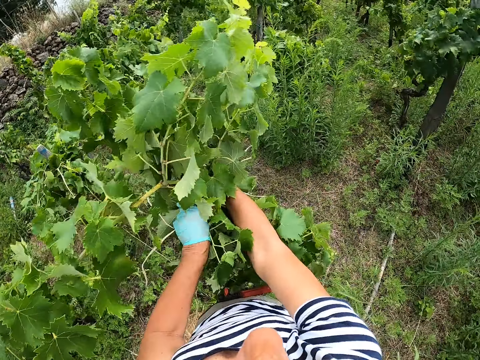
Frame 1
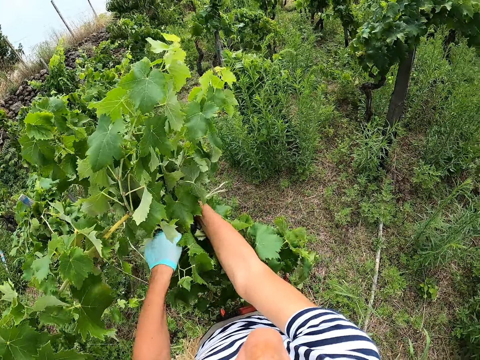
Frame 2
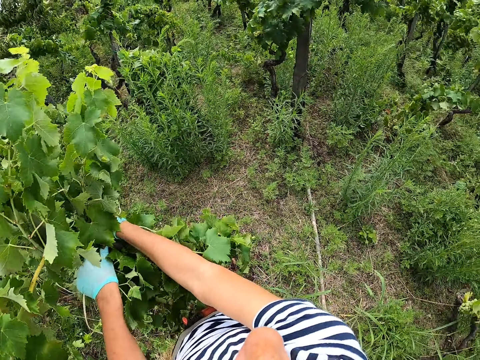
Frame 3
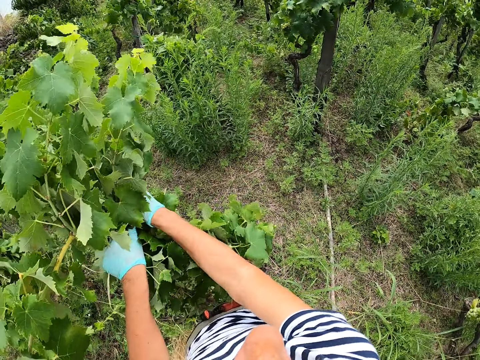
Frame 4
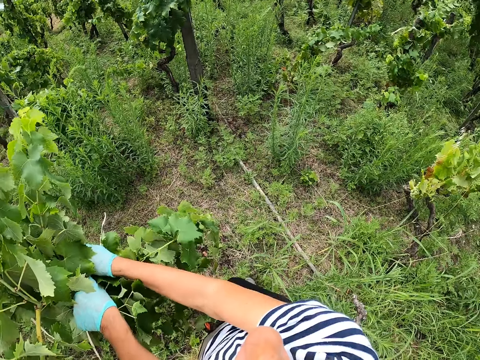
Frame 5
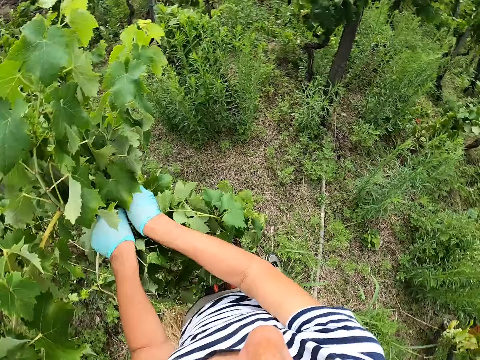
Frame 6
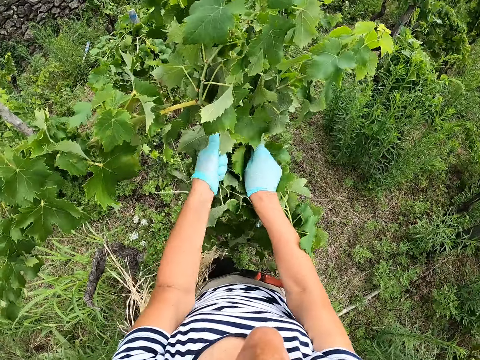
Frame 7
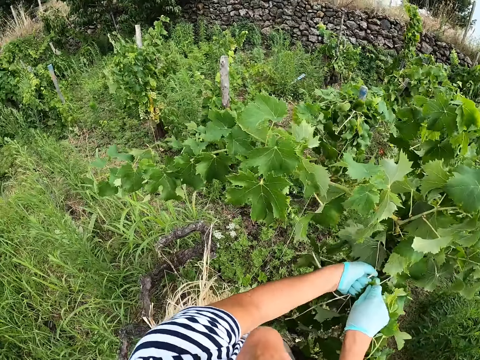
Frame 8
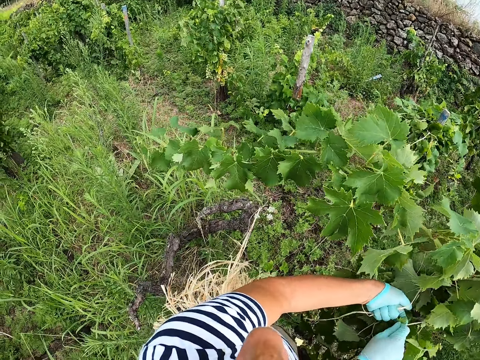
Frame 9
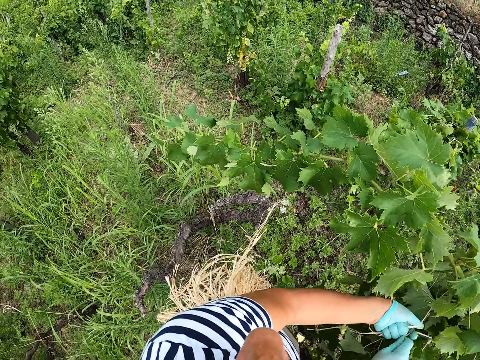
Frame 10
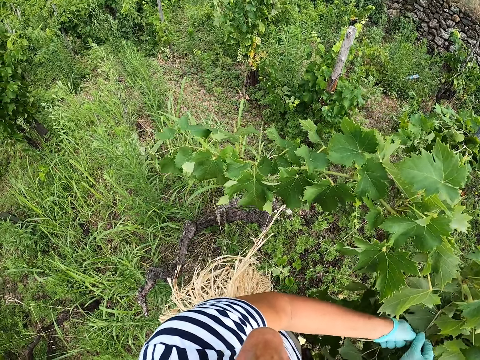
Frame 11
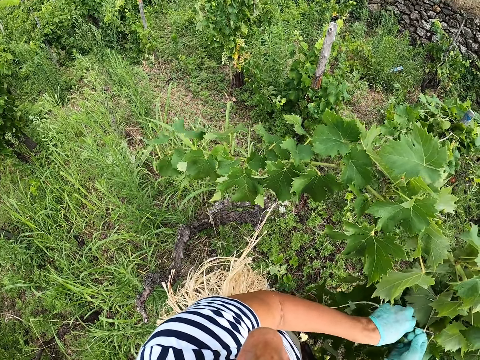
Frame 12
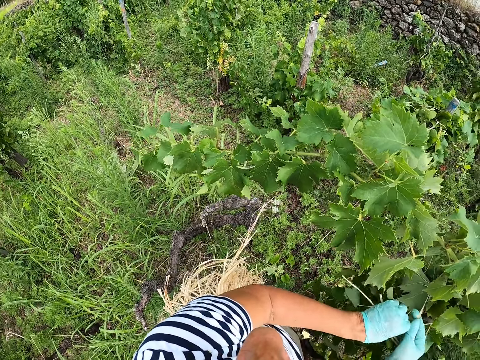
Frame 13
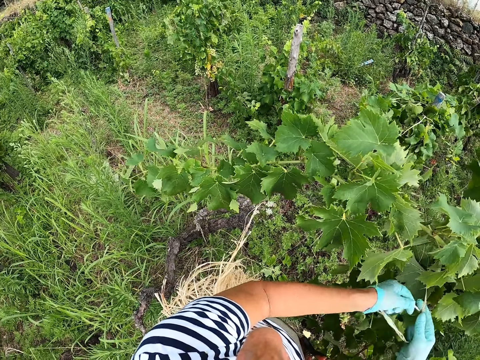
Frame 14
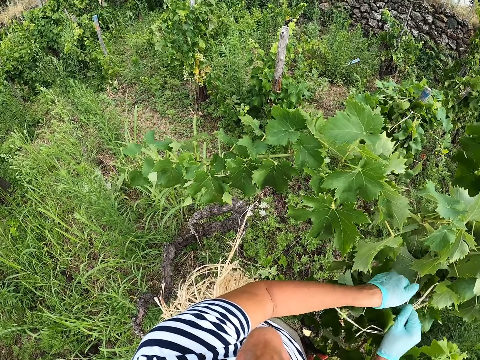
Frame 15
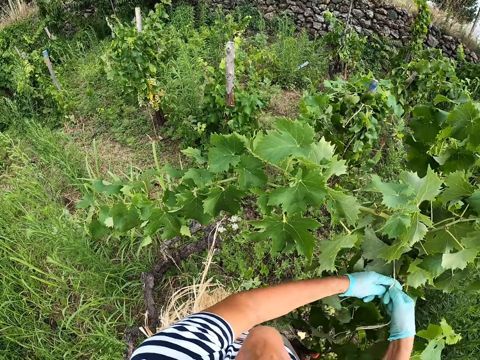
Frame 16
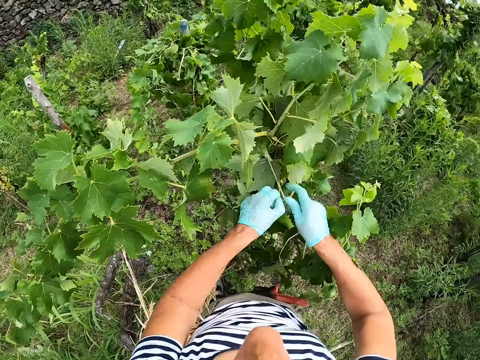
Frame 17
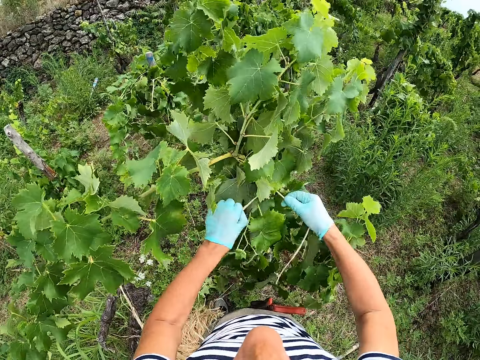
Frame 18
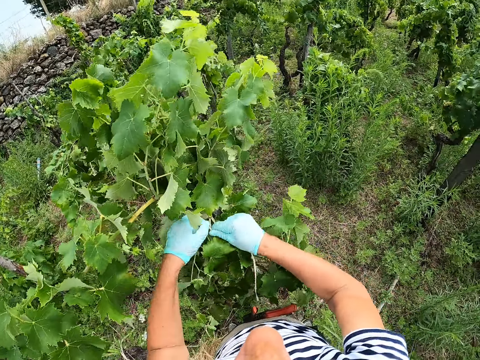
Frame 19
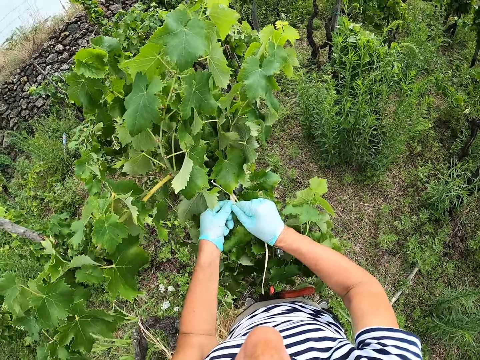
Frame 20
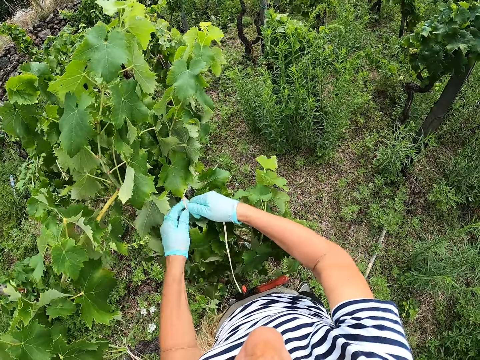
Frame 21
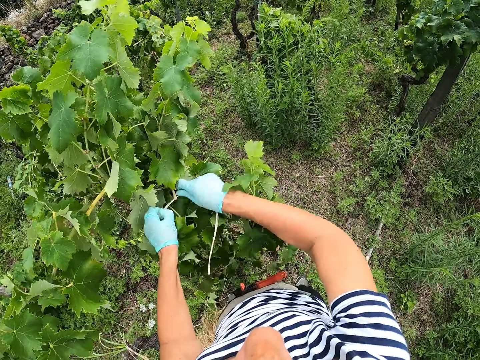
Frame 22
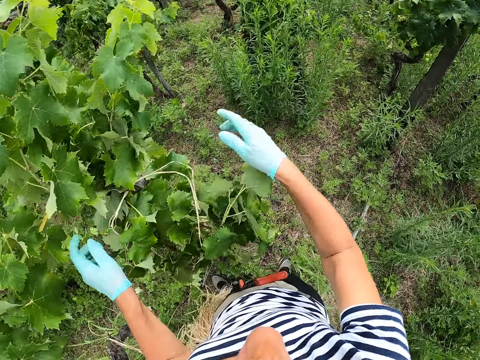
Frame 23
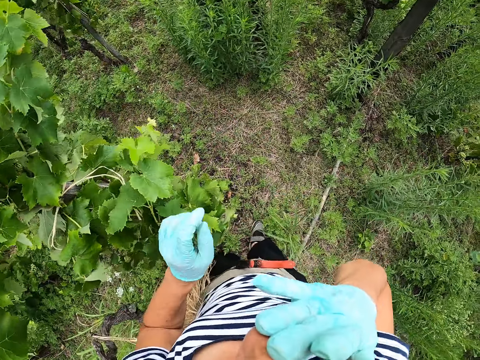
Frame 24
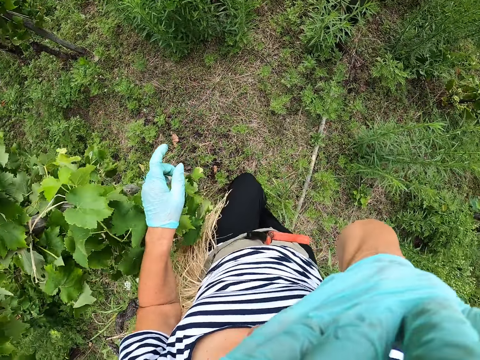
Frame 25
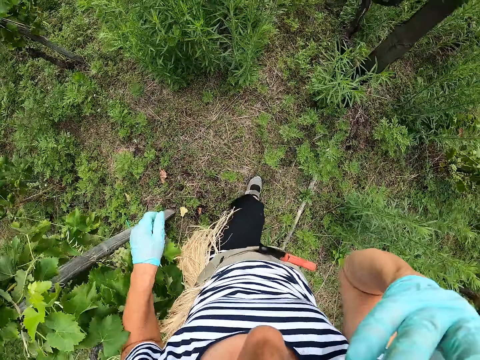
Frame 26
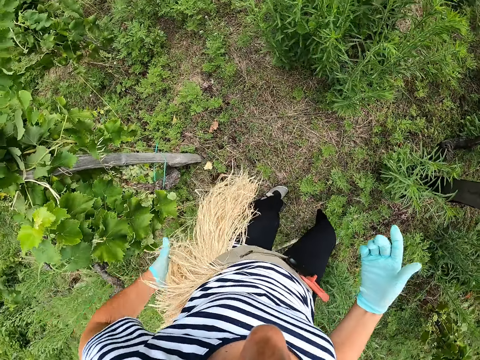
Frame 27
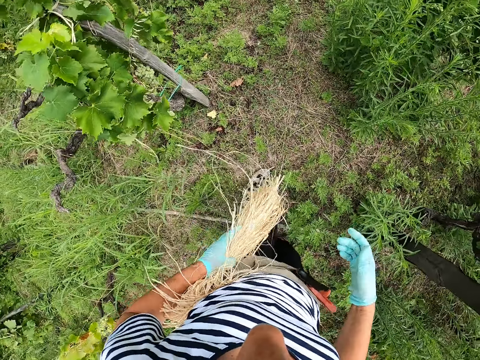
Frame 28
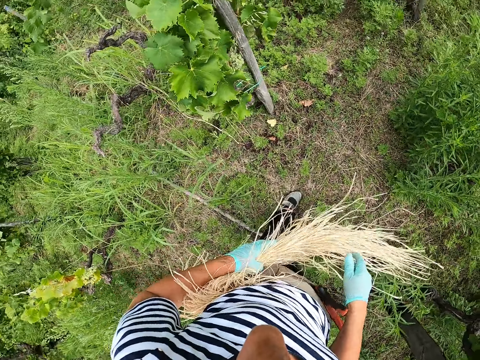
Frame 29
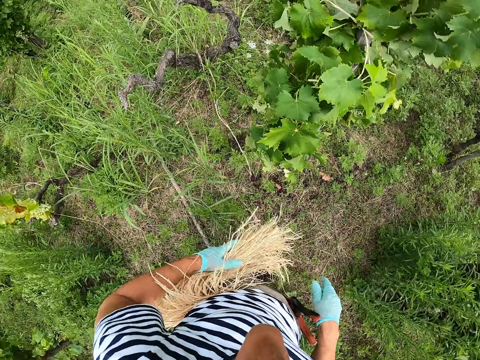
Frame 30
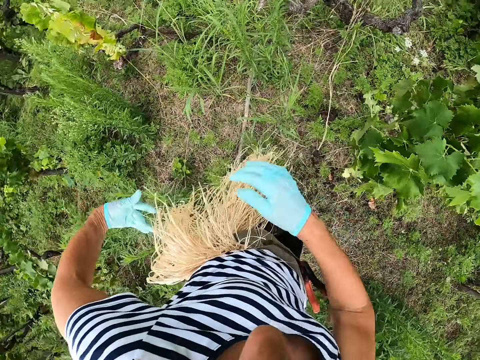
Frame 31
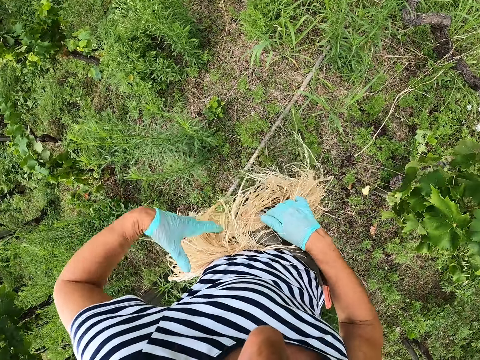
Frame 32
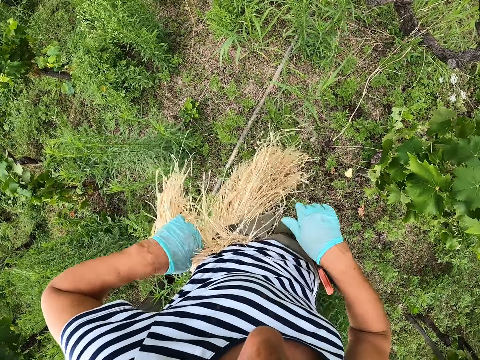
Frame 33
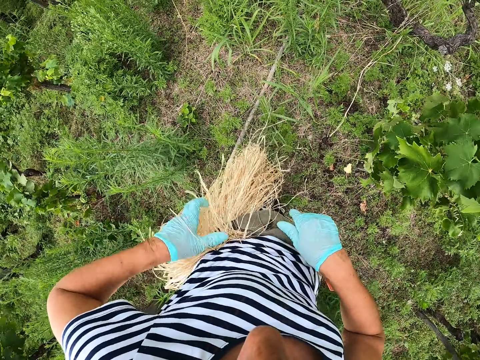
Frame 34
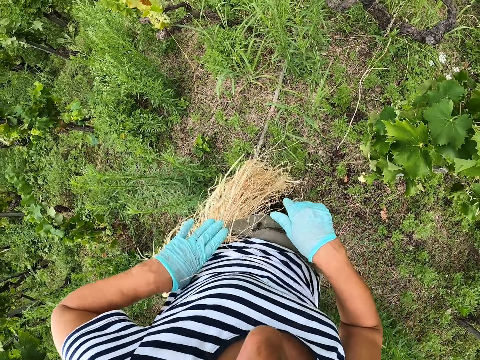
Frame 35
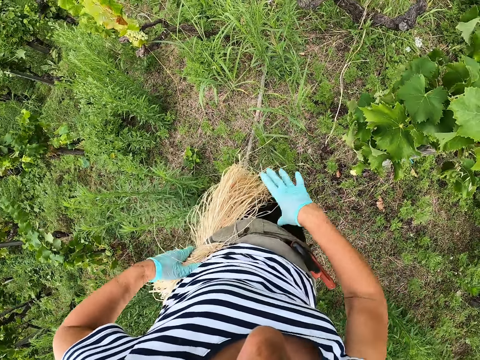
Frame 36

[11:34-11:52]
The camera wearer touches the camera. They scrub their face using their hands. They walk in the farm. They touch the ropes. They arrange the ropes.

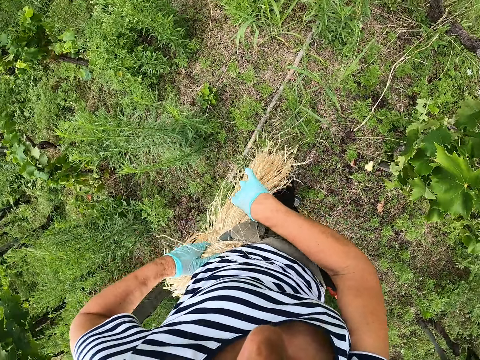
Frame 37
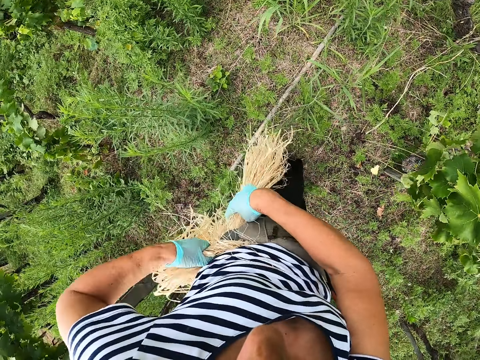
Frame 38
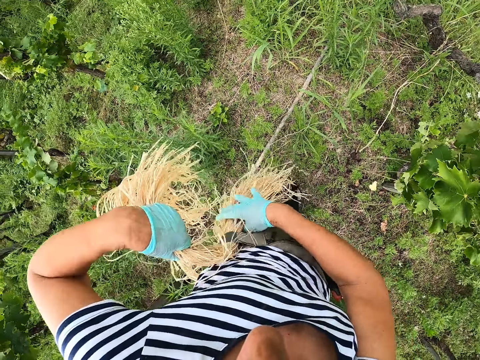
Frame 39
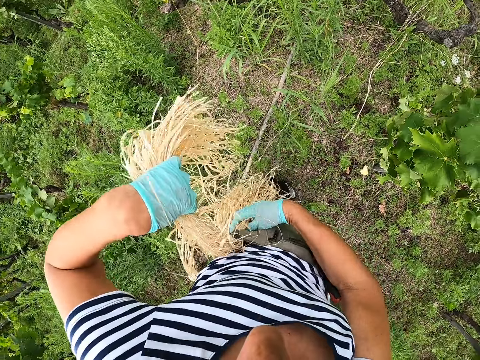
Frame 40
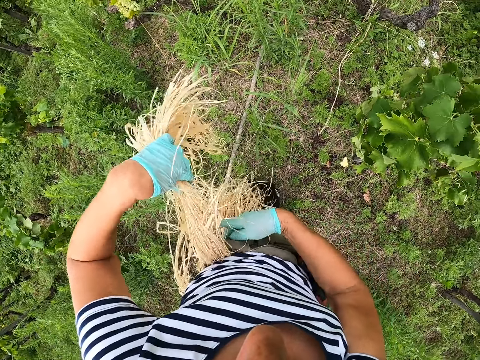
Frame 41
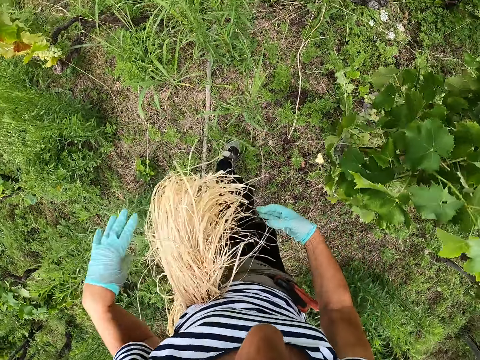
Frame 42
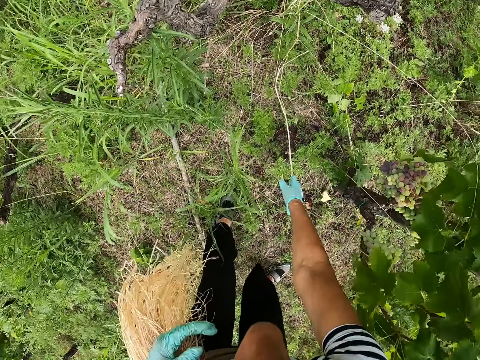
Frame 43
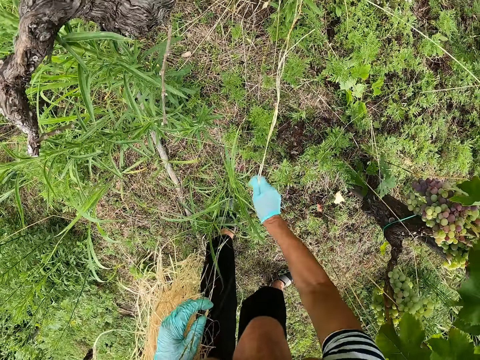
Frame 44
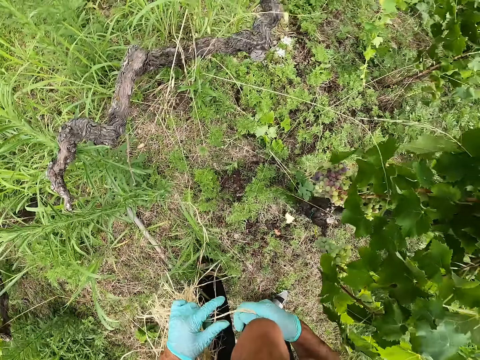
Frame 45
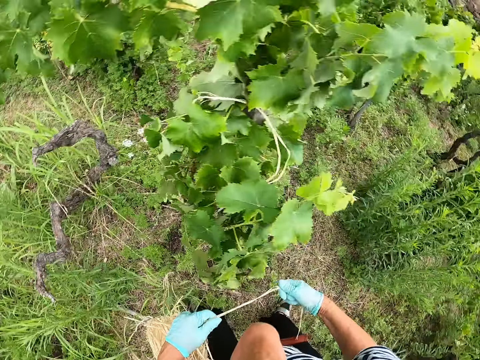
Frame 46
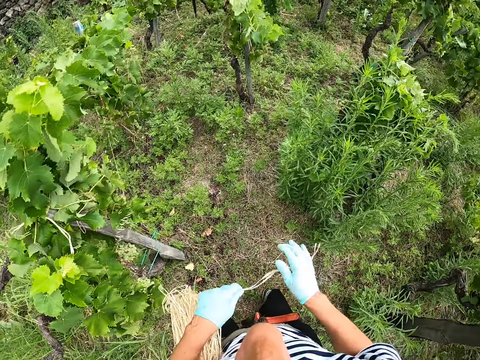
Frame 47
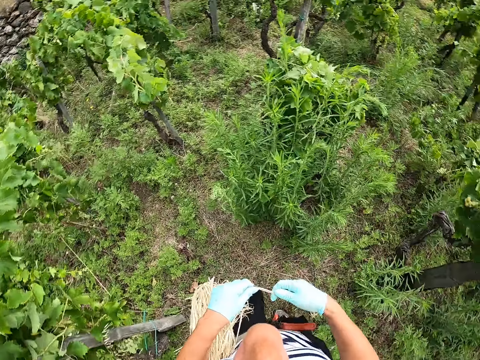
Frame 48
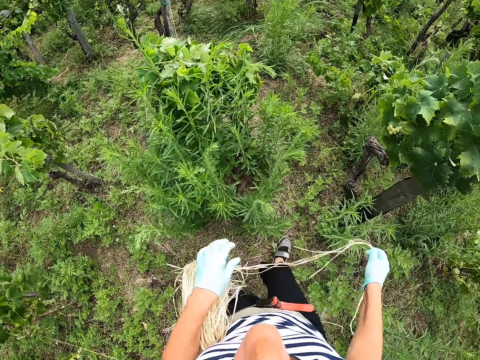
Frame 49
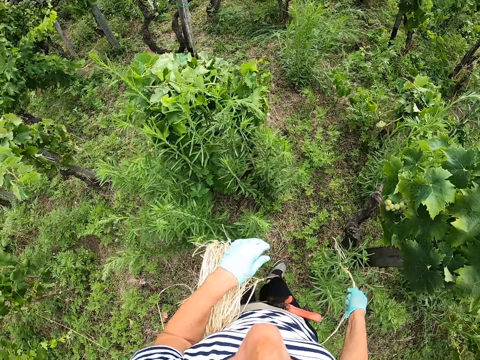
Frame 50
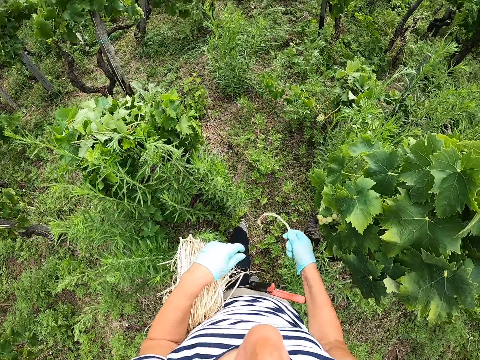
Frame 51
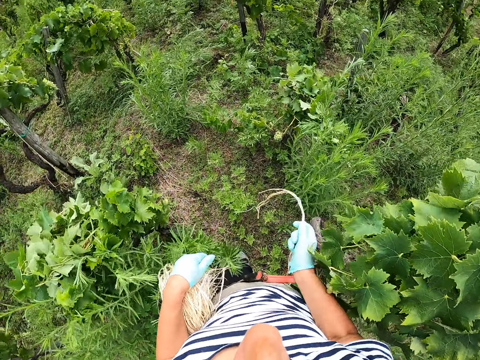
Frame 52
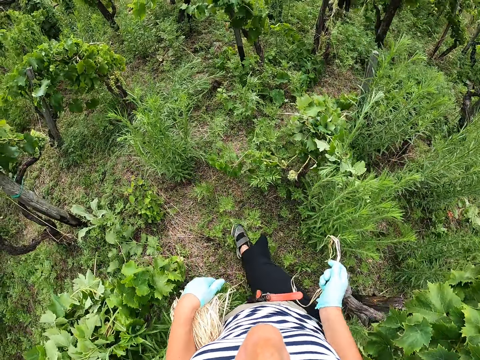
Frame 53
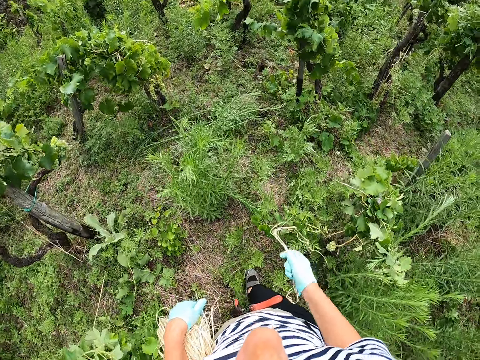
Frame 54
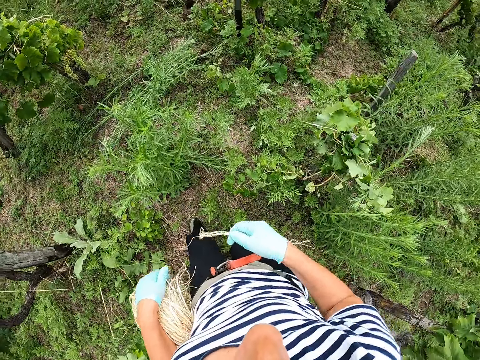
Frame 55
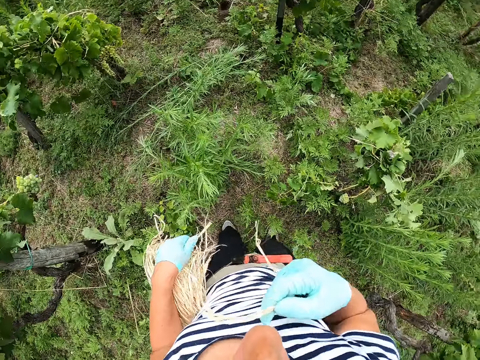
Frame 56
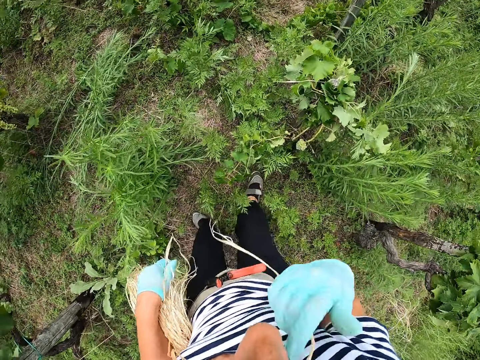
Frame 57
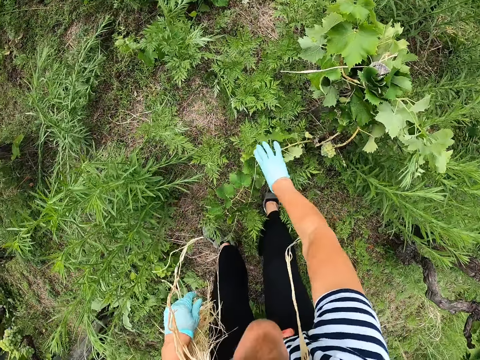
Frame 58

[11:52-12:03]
The camera wearer pulls the ropes. They pick the ropes from the ground. They walk in the farm.
